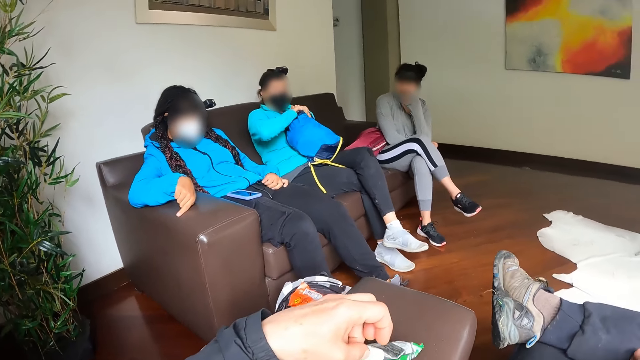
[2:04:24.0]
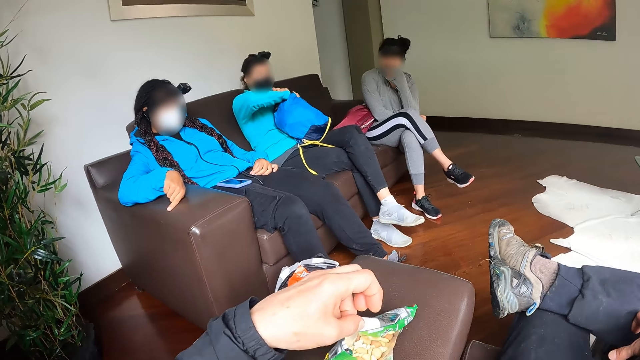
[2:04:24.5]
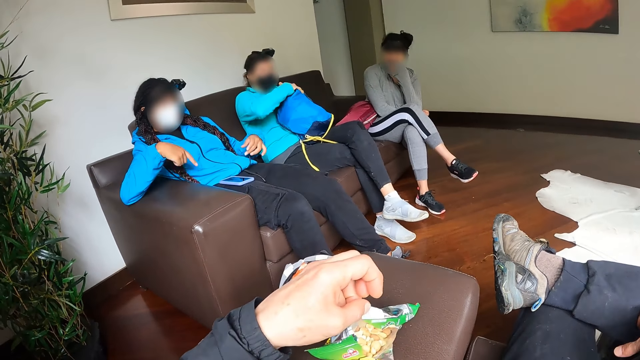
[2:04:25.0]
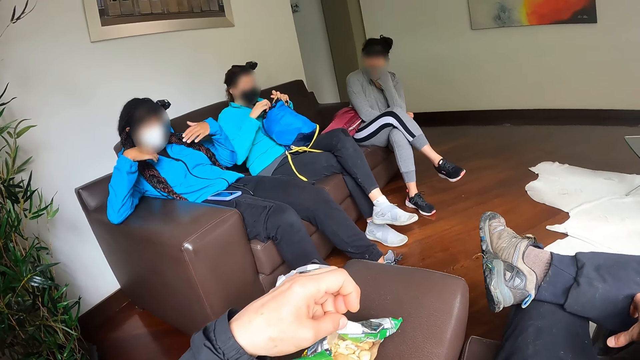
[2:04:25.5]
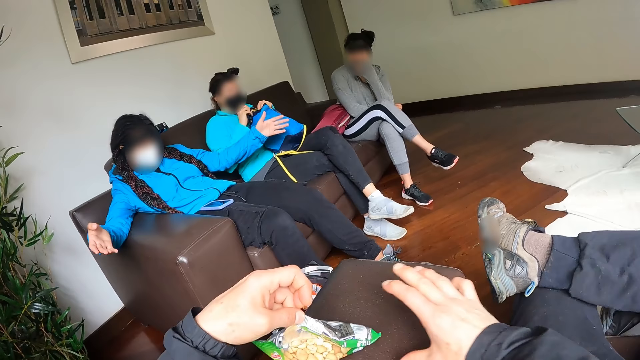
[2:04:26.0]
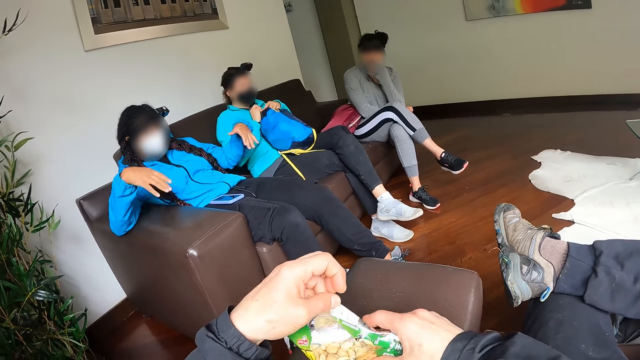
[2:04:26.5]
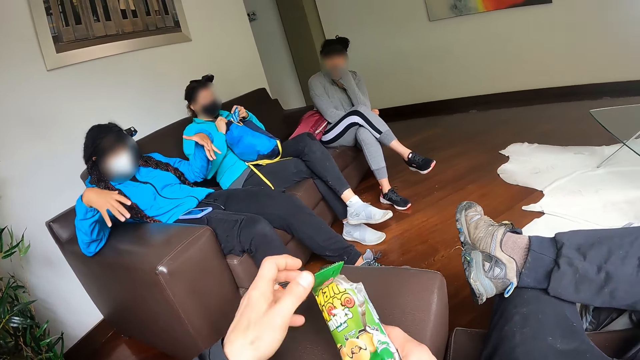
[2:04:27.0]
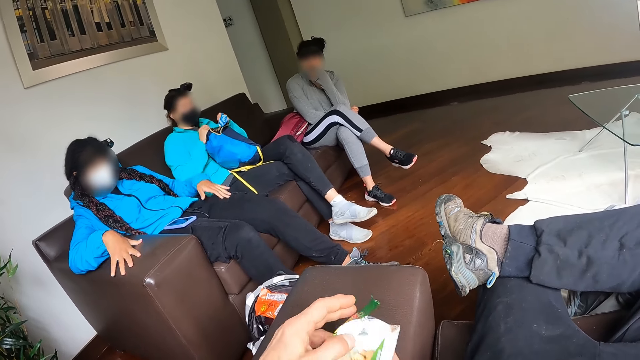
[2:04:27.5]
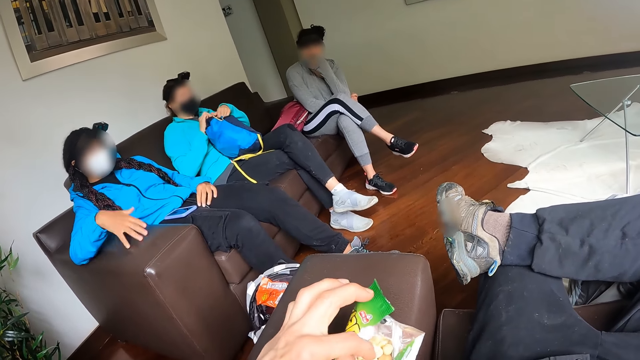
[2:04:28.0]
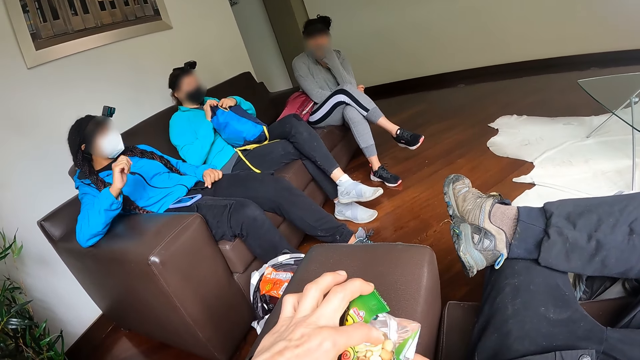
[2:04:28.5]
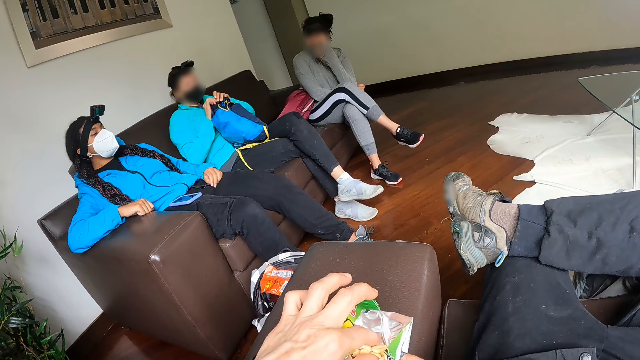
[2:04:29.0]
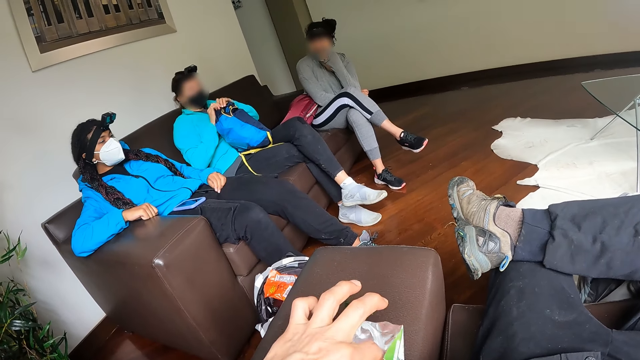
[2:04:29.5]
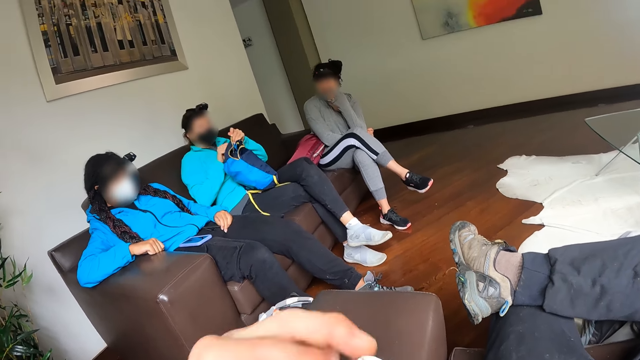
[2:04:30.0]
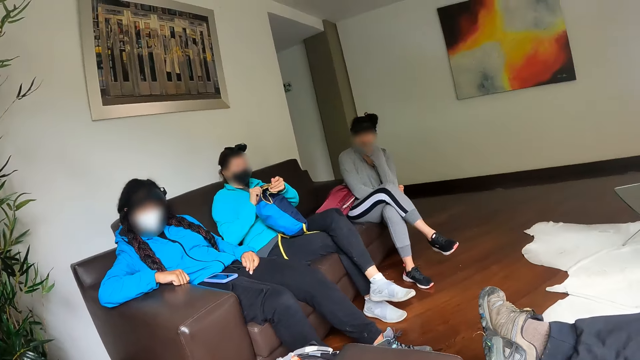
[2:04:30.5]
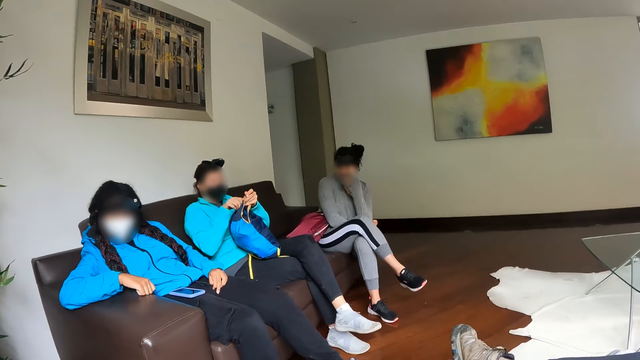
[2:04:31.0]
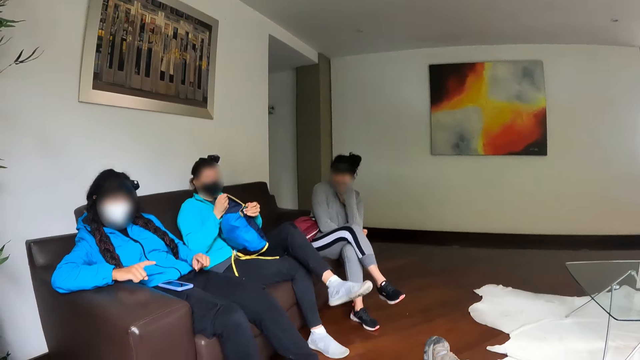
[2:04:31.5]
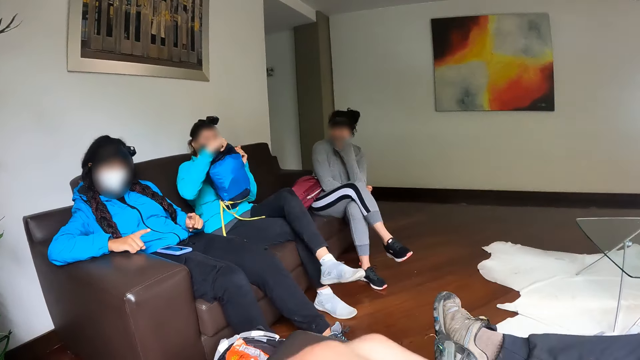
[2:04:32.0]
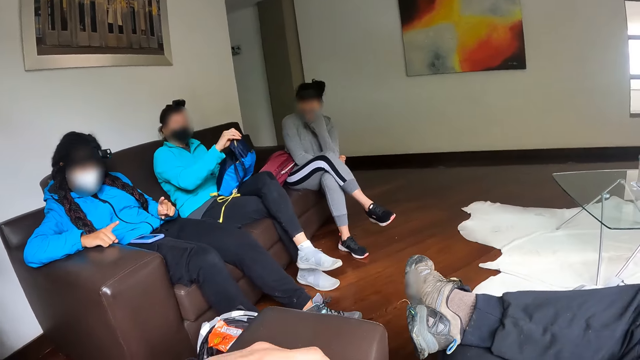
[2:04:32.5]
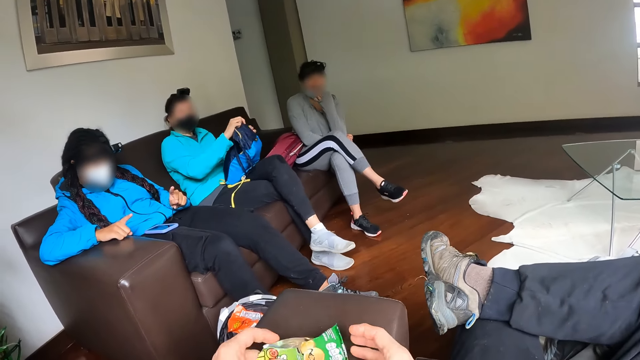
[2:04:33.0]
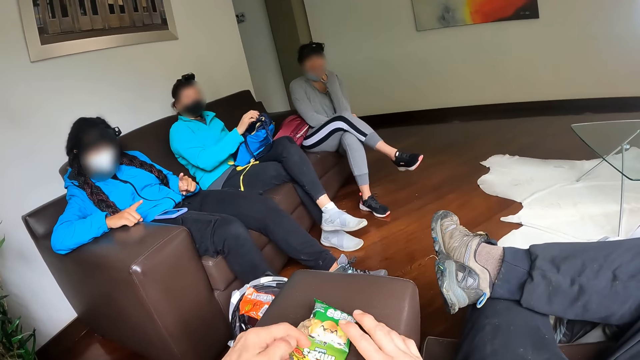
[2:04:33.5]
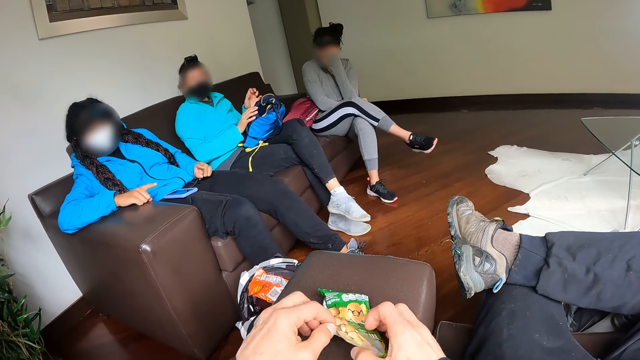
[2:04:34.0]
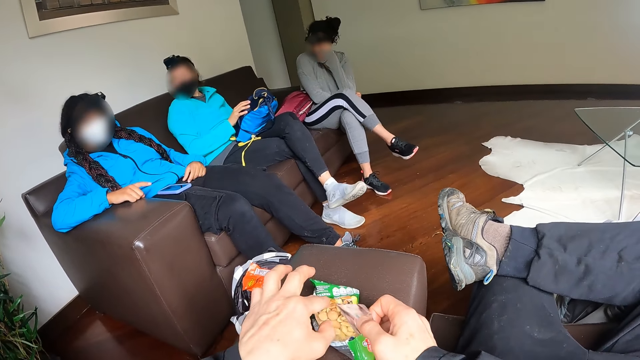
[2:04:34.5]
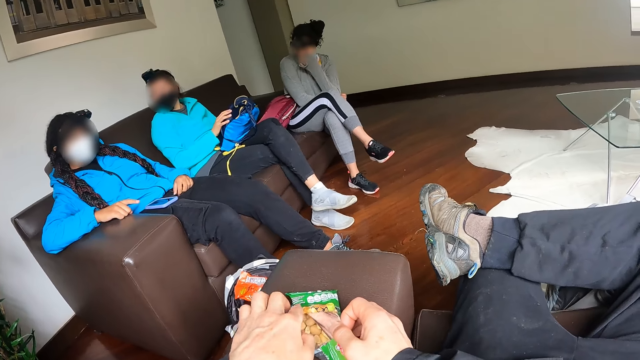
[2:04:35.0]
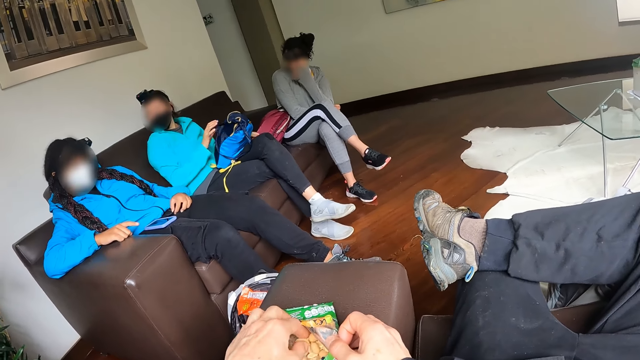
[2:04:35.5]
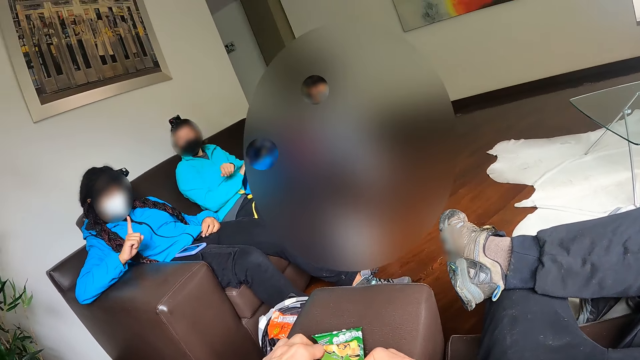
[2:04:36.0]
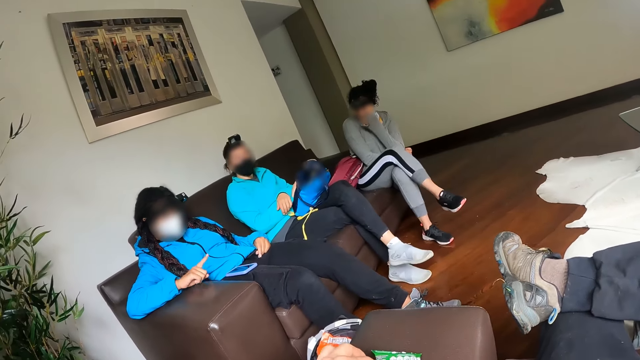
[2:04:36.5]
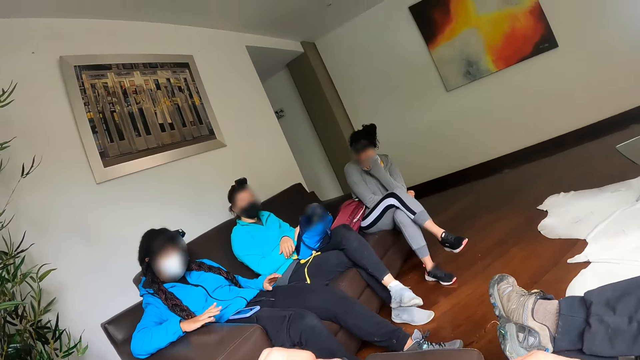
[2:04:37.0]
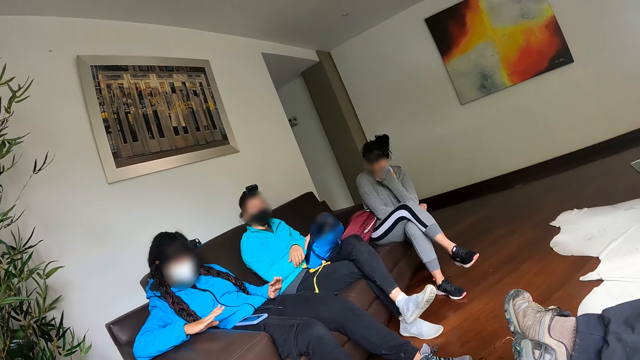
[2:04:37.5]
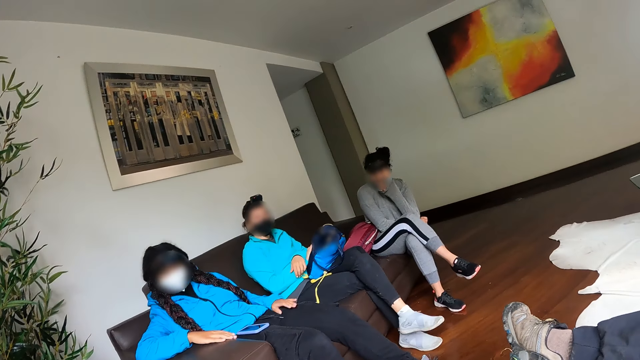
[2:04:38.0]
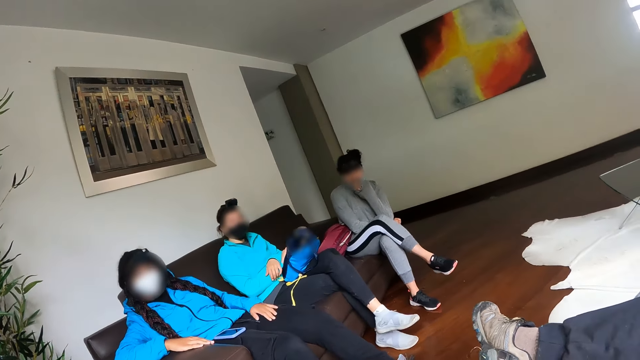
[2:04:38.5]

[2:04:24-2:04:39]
The camera wearer moves the pack of peanuts with his hands. A woman closes the bag with her hands. The camera wearer holds the packet of nuts with both hands. He eats some peanuts from the pack with his left hand. He picks a nut. He moves the pack of peanuts with his hands. He holds the packet of nuts with both hands. He eats some peanuts from the pack with his left hand. He picks a nut.

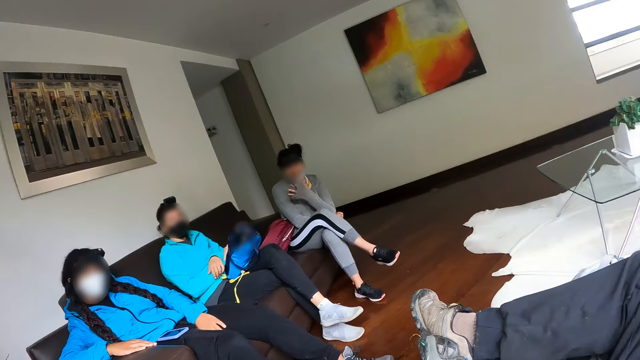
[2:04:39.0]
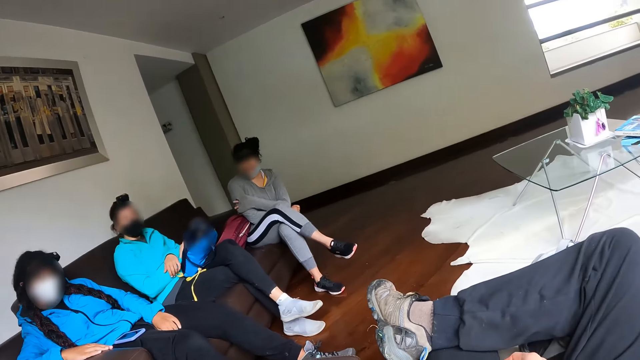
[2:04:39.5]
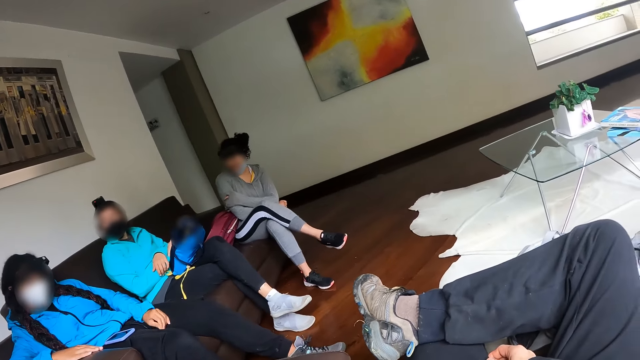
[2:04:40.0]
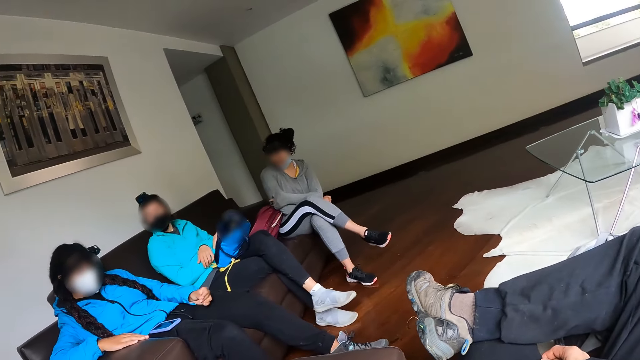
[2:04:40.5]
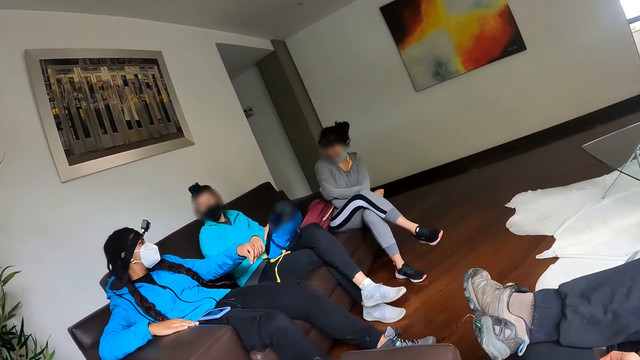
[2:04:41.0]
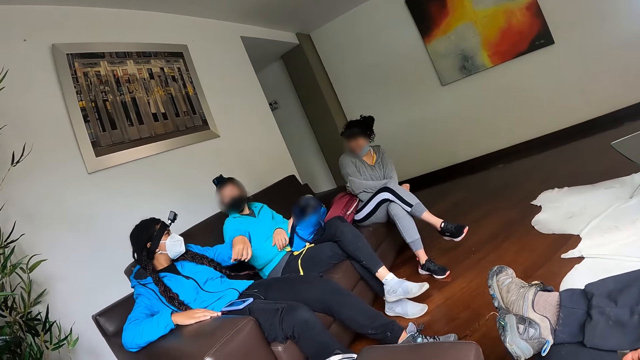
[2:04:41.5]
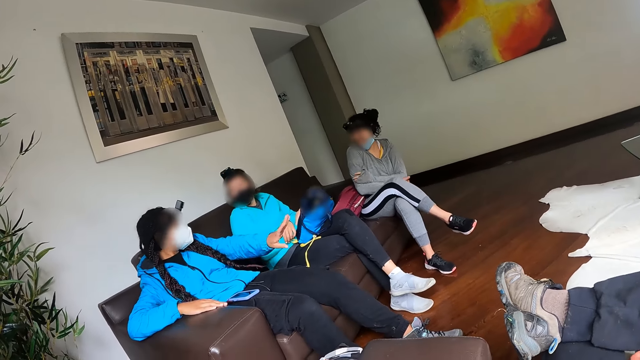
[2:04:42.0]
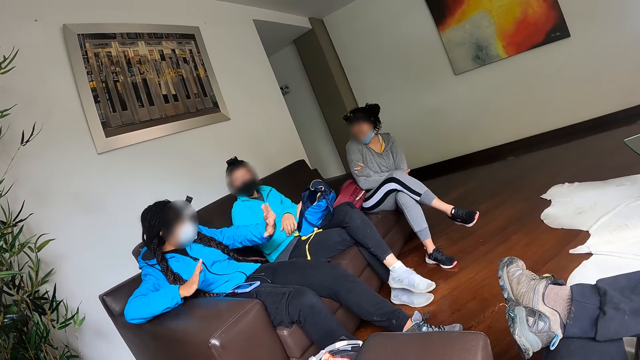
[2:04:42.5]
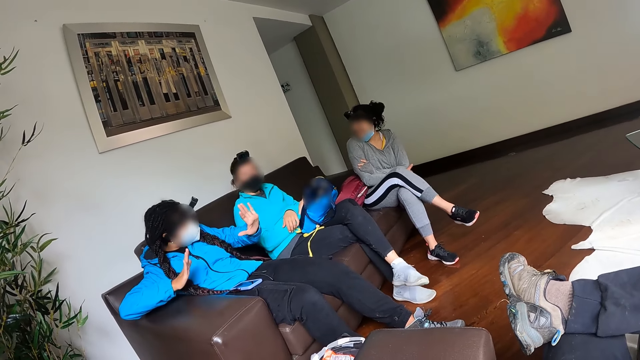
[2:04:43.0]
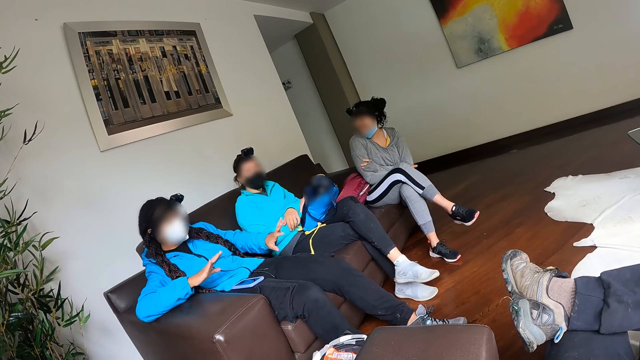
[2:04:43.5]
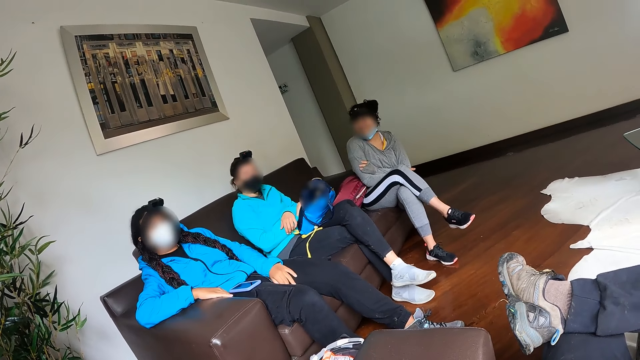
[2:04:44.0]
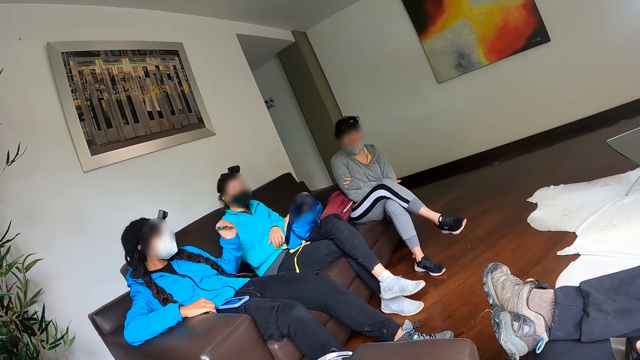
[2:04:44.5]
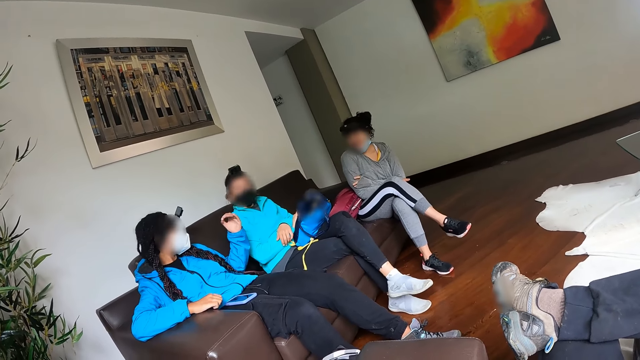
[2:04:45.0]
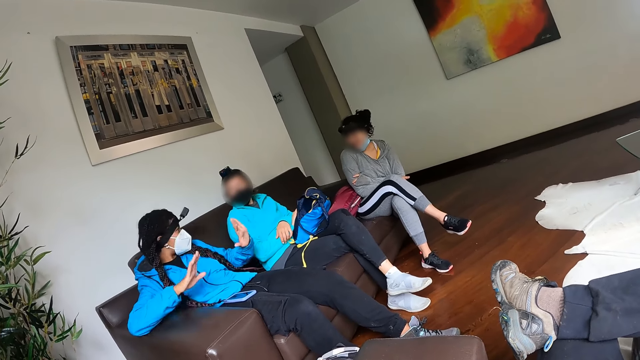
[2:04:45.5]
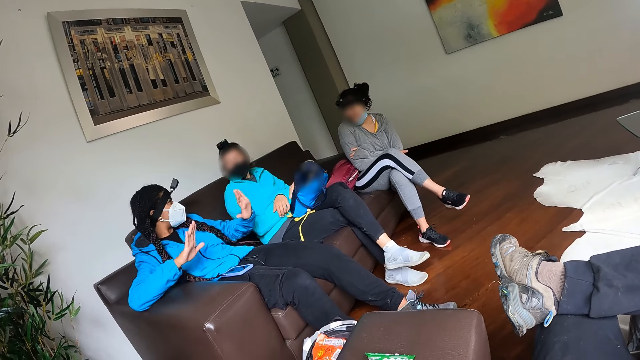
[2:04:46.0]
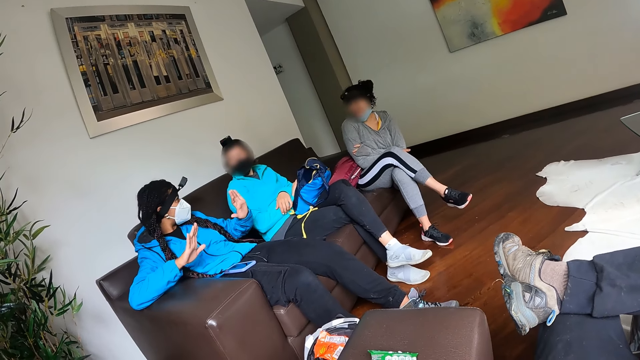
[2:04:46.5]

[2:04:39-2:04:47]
The camera wearer puts his right hand on the leg.
